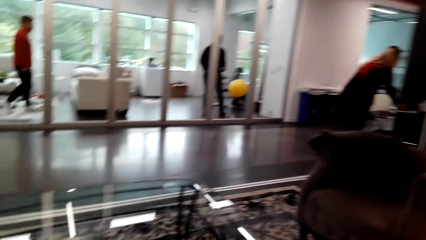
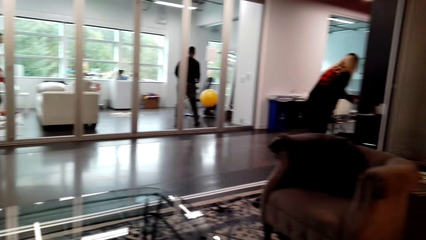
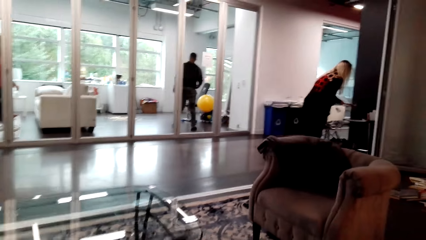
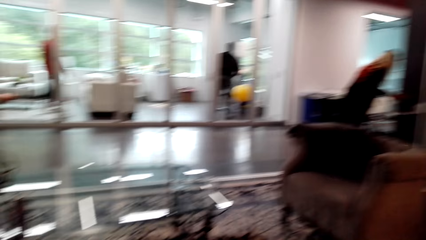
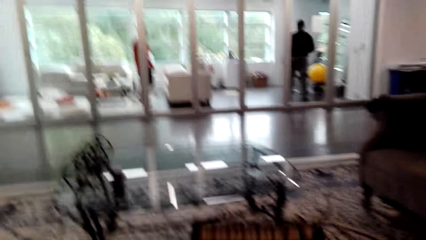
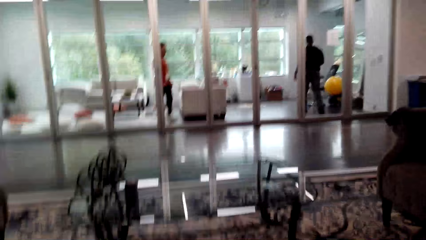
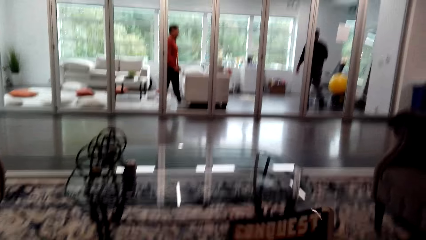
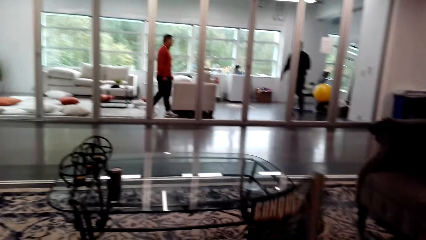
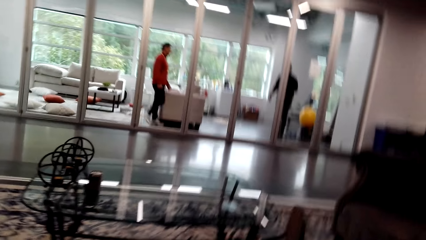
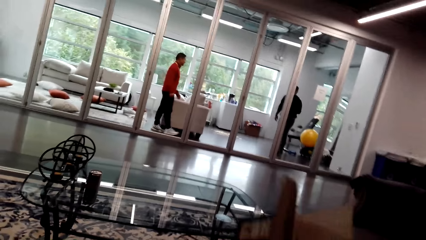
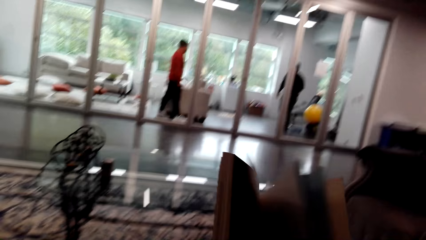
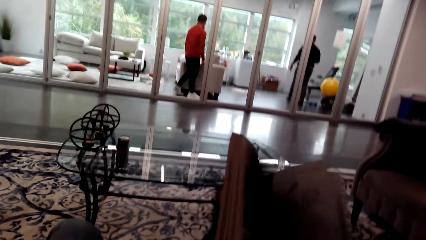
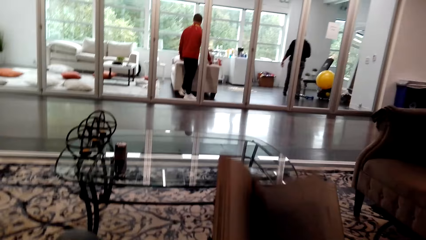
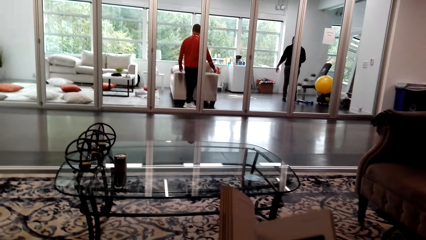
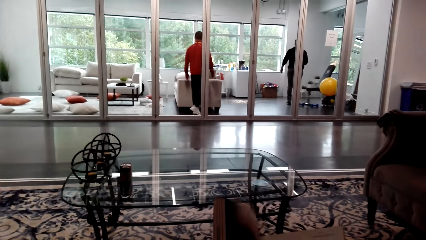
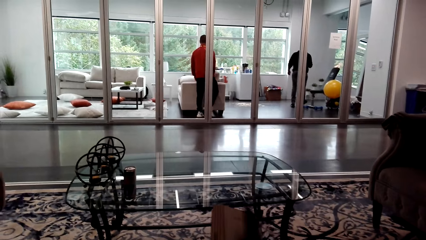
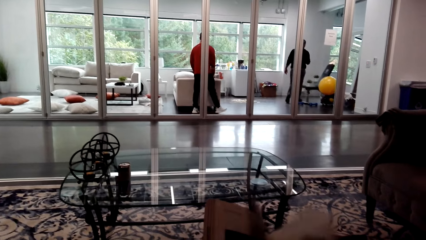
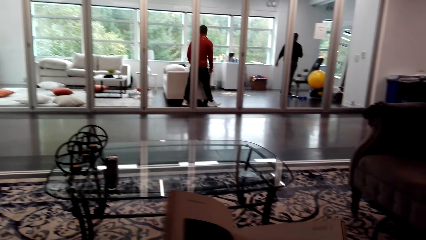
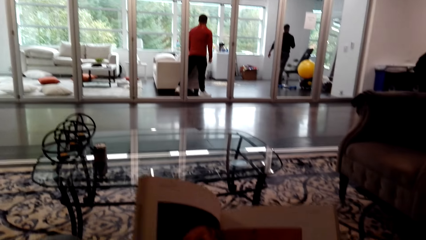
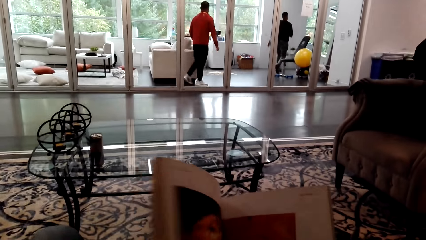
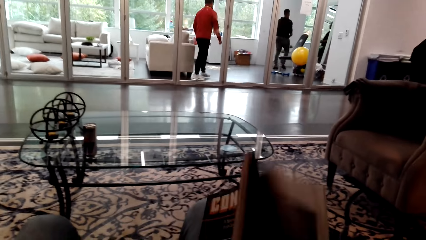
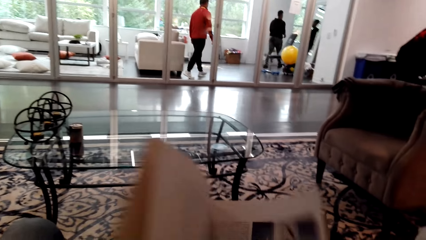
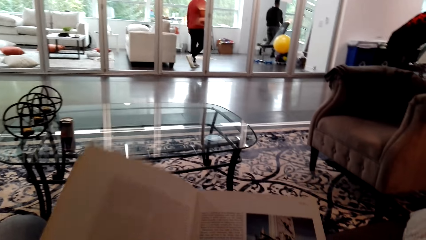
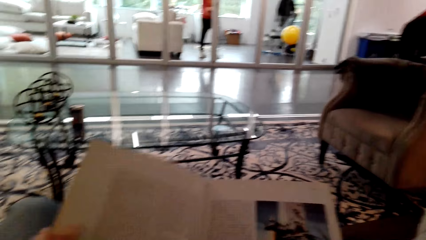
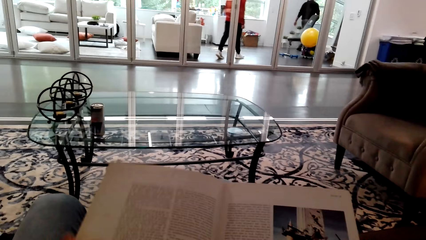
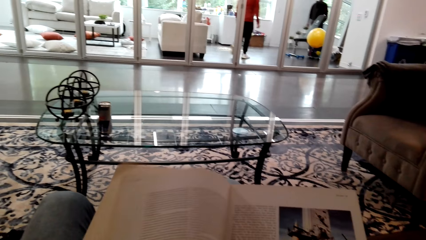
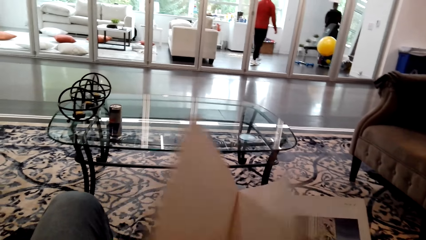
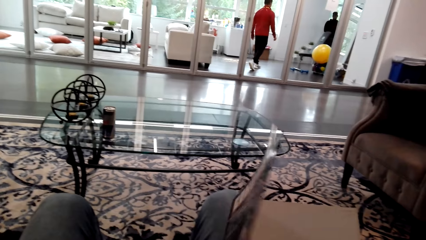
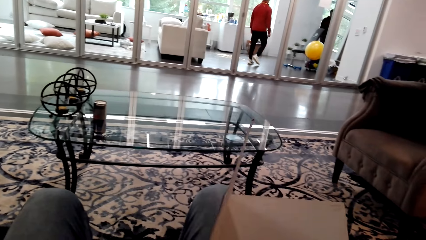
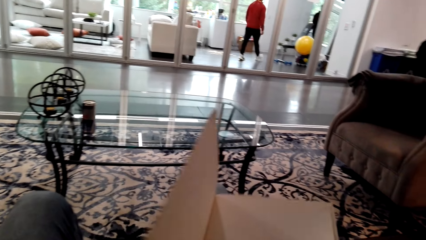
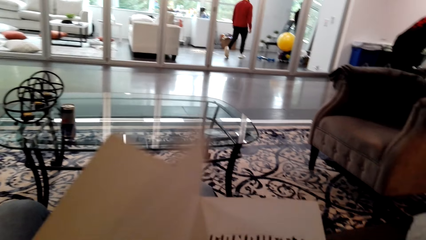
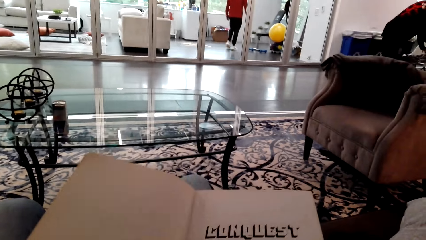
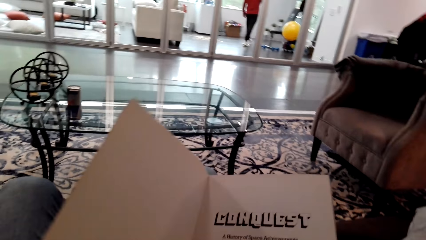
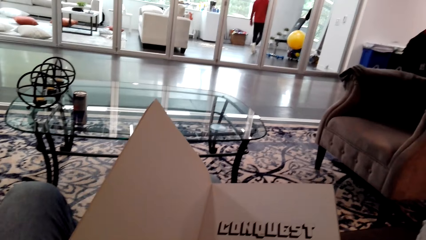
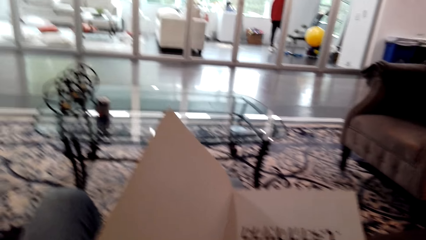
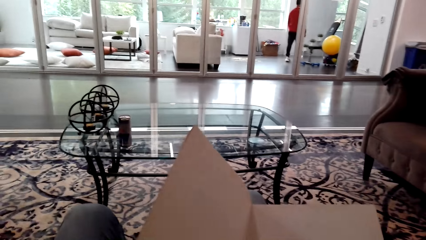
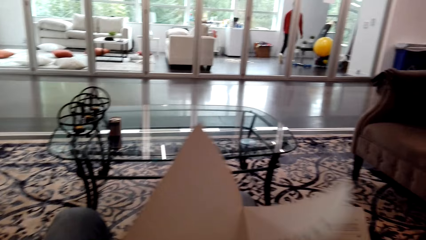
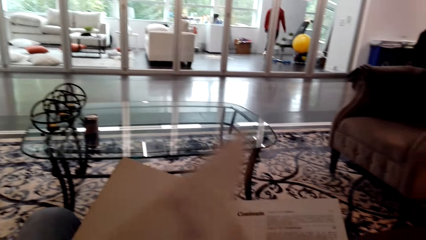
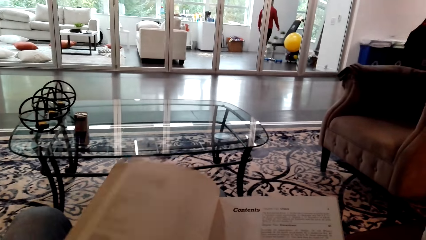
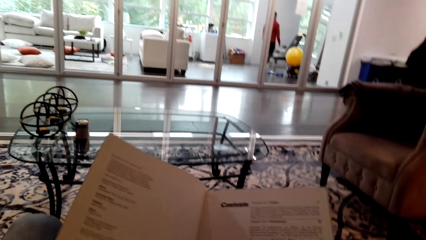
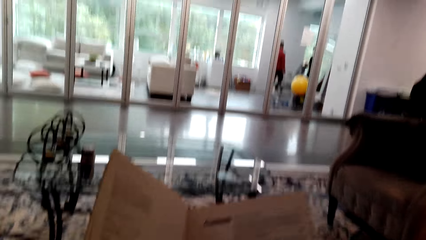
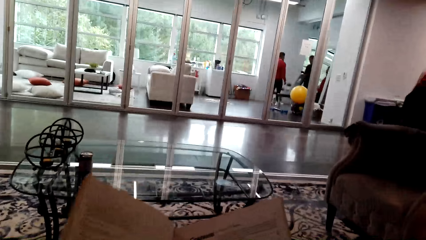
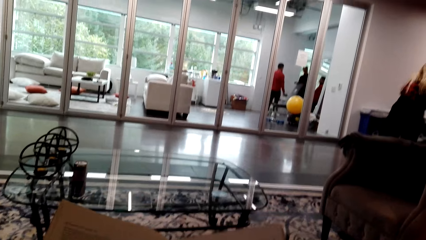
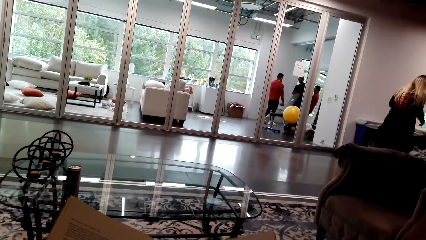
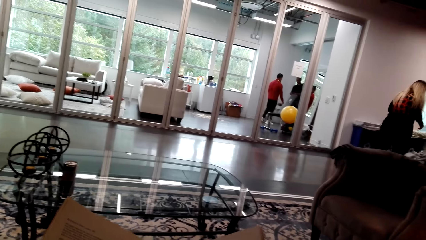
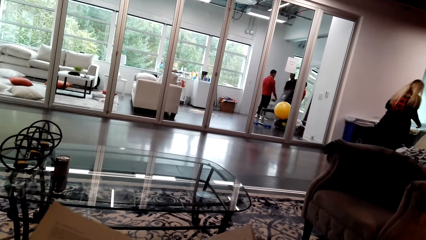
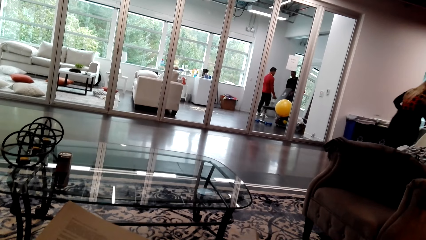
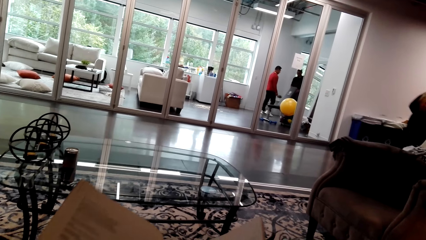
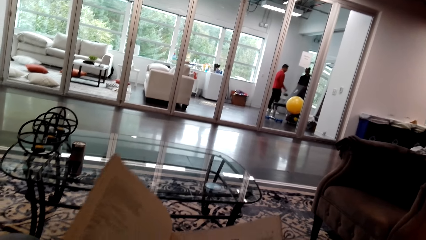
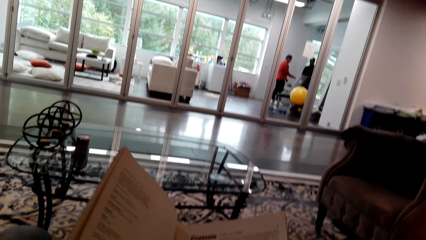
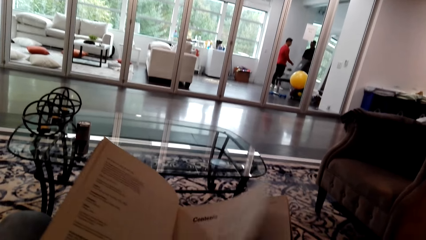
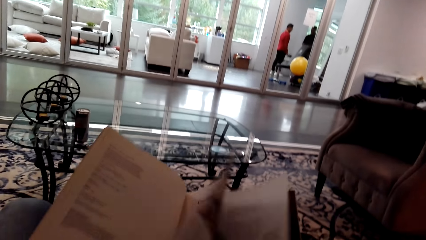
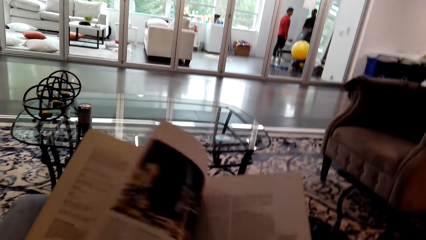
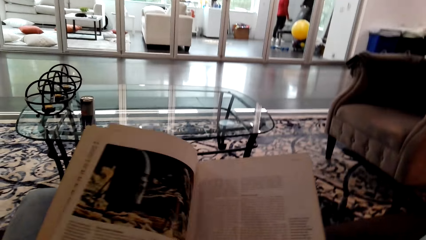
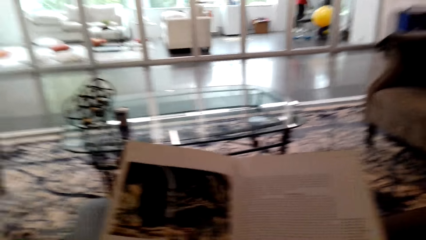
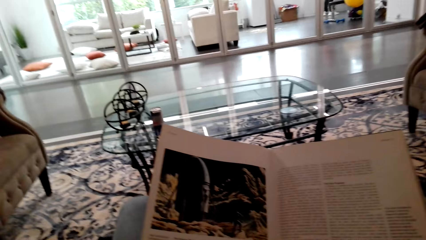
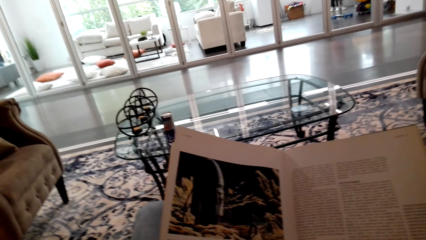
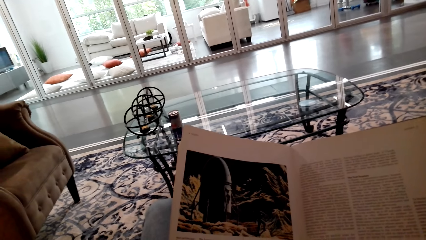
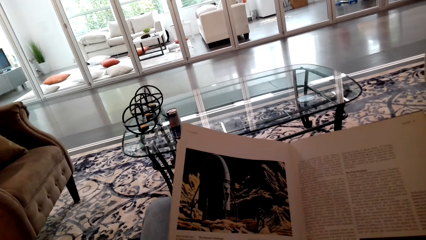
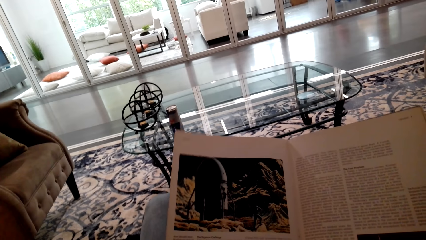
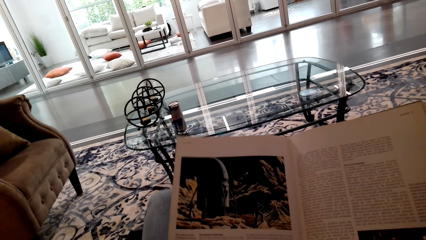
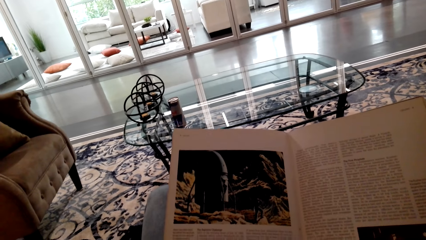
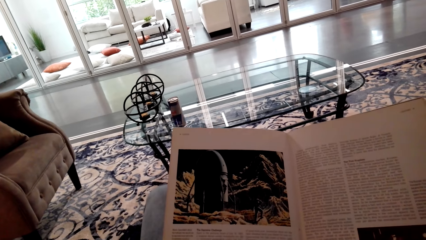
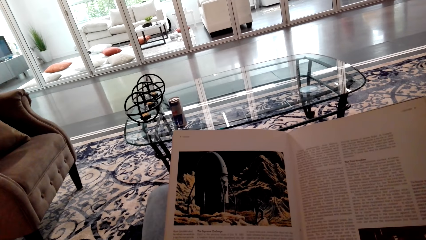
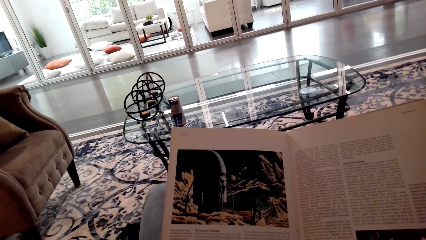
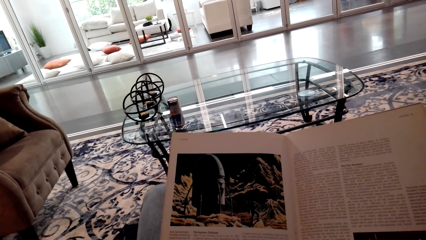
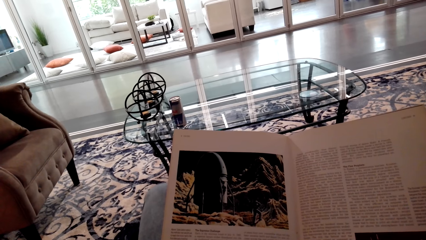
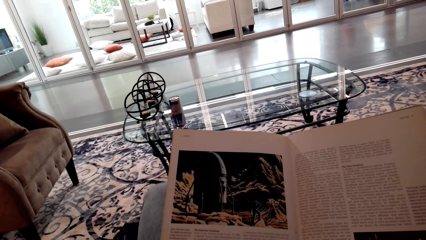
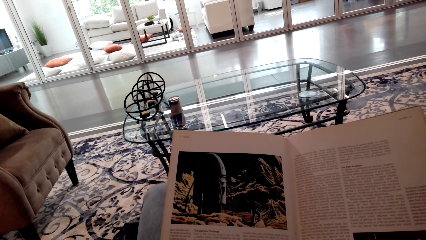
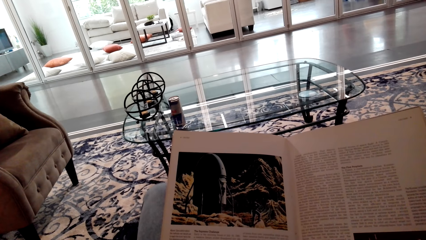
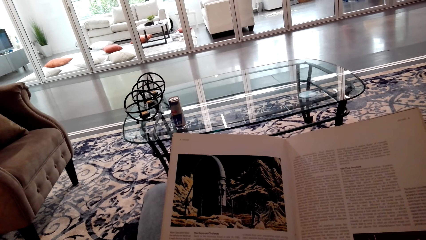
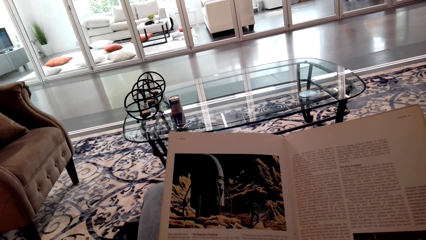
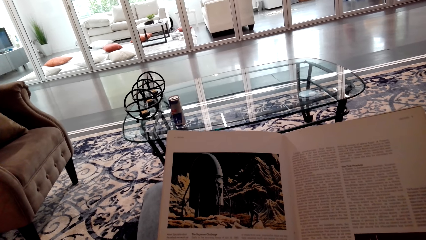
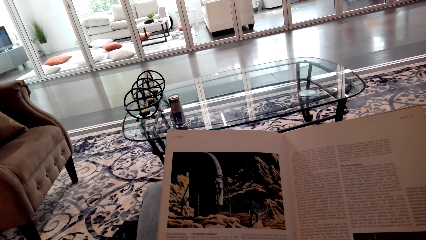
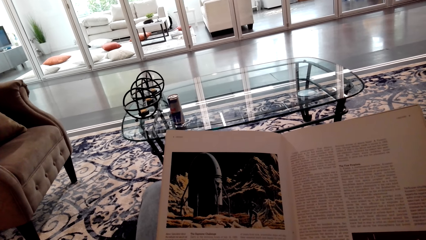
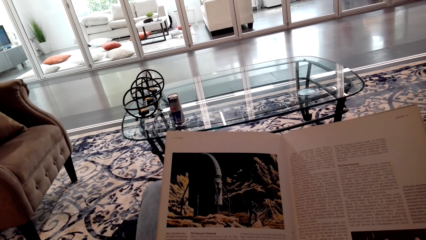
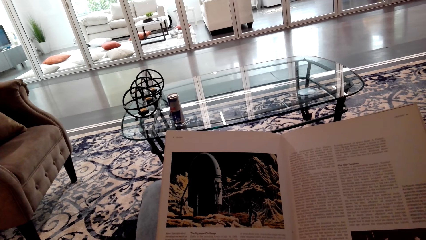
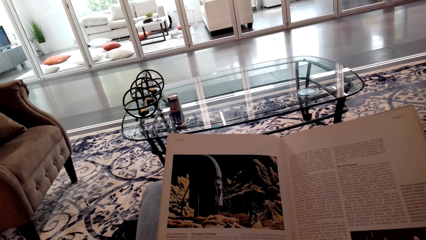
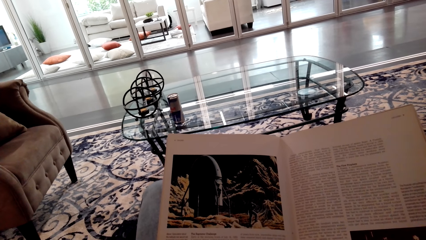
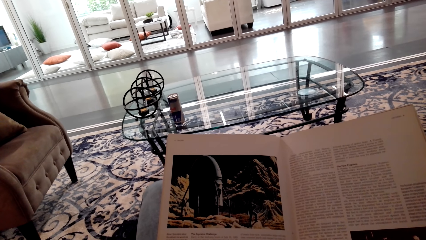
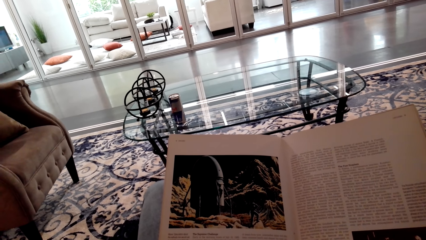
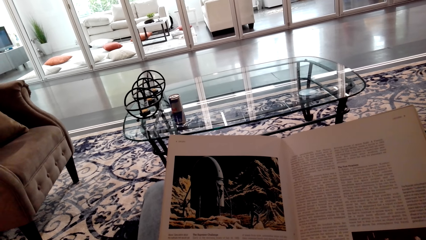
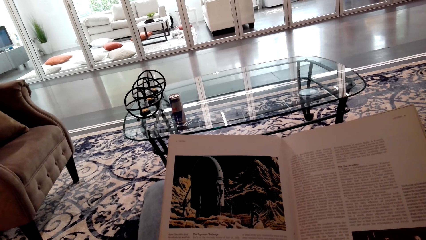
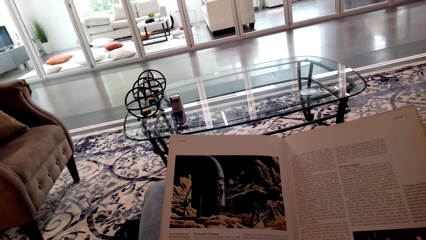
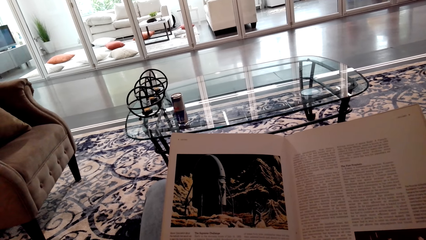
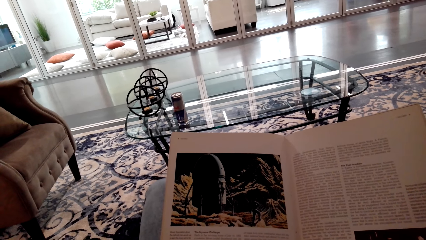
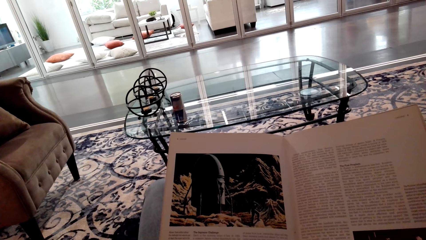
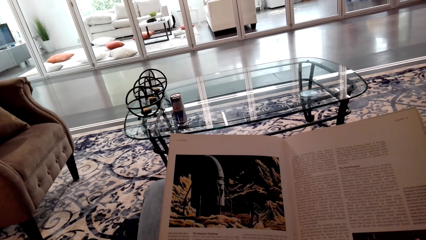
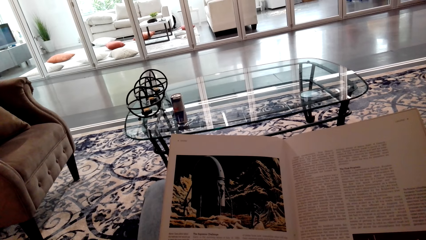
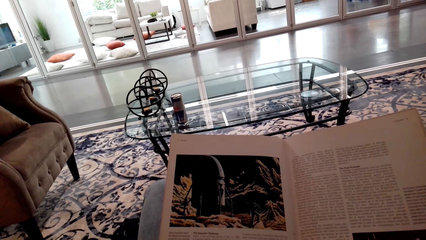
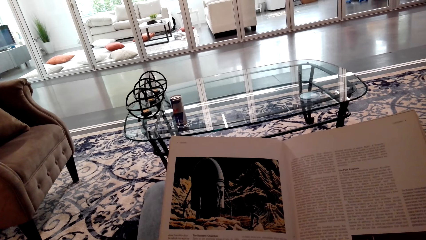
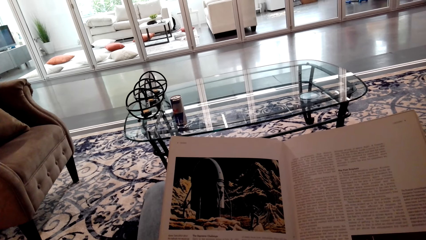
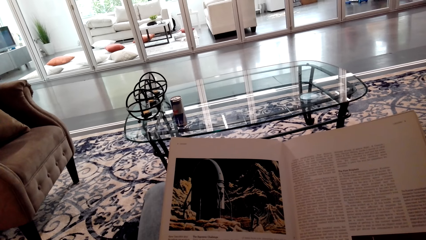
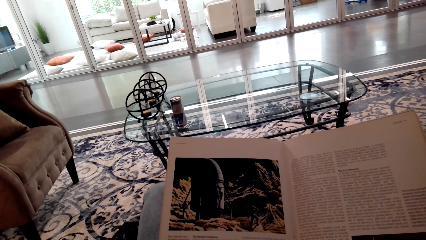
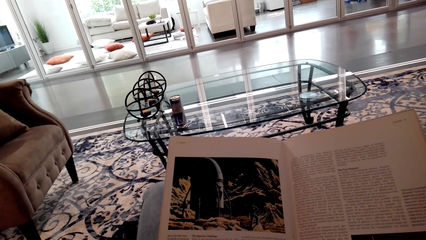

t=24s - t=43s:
The camera wearer sits on the couch. They turn the pages of the book. A woman walks around. The camera wearer turns the page. They read the book. They hold the book.
